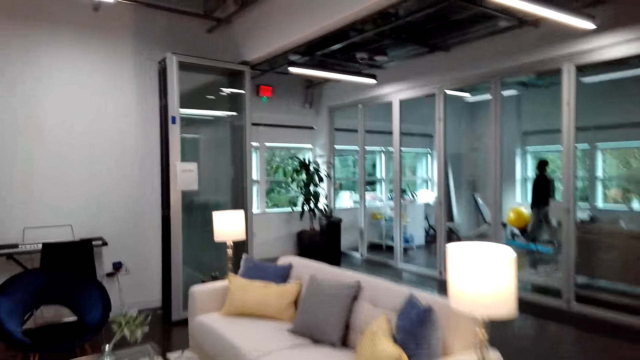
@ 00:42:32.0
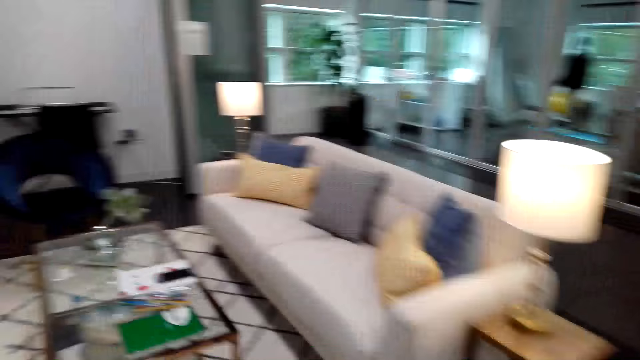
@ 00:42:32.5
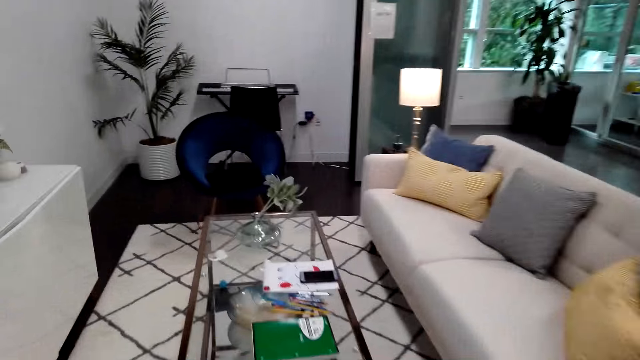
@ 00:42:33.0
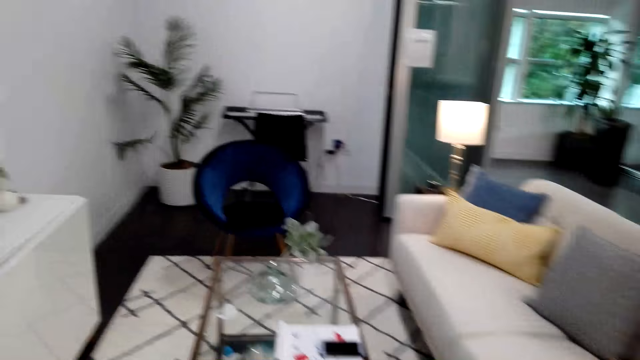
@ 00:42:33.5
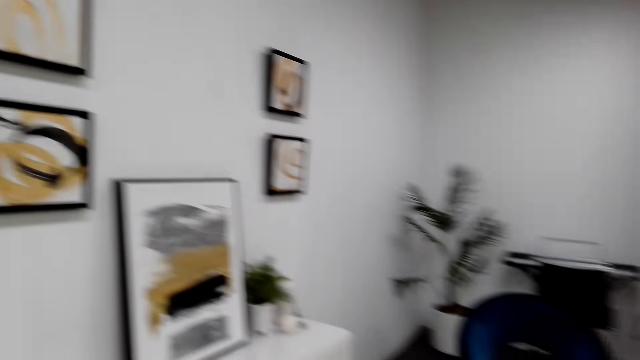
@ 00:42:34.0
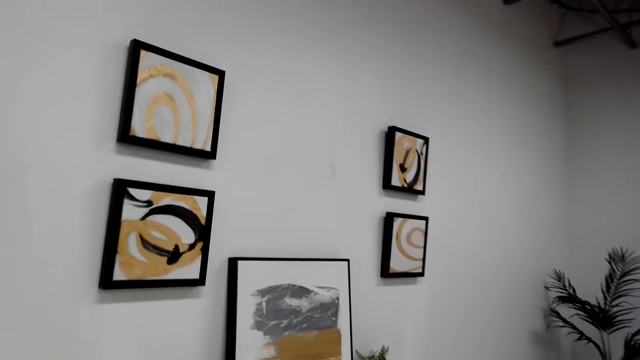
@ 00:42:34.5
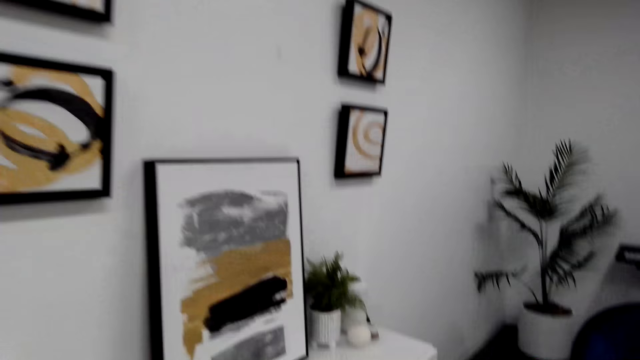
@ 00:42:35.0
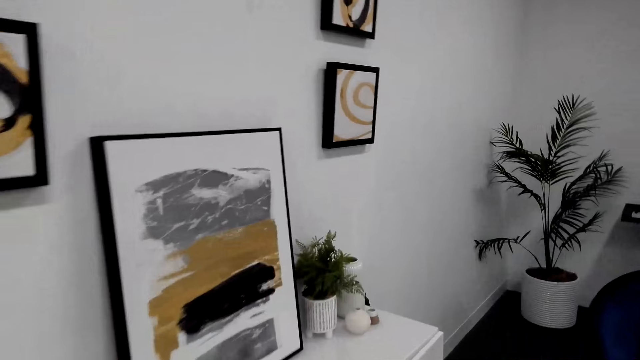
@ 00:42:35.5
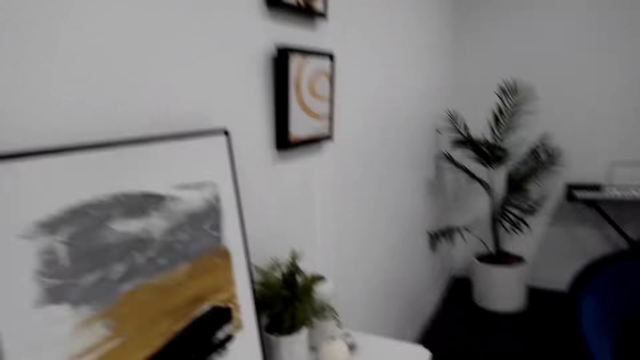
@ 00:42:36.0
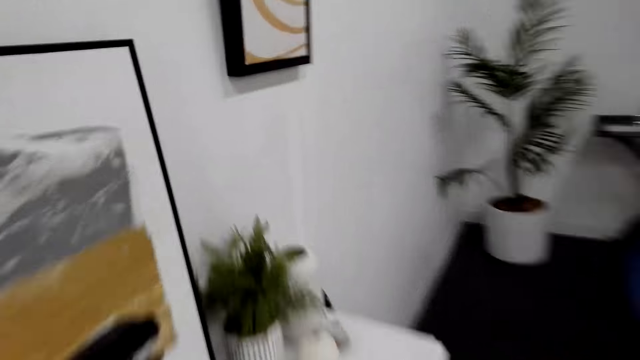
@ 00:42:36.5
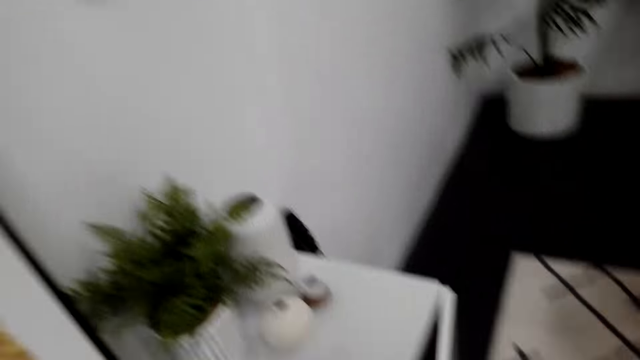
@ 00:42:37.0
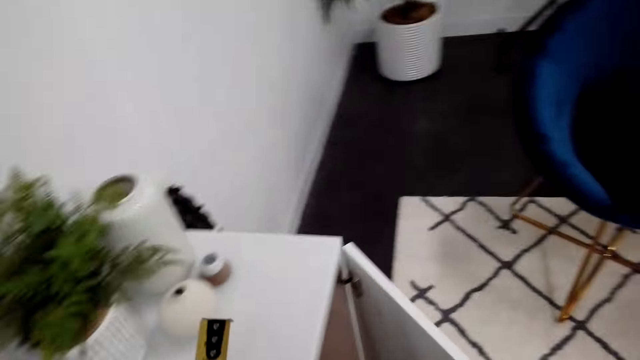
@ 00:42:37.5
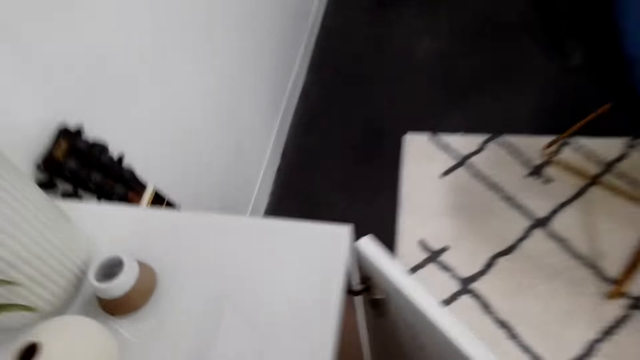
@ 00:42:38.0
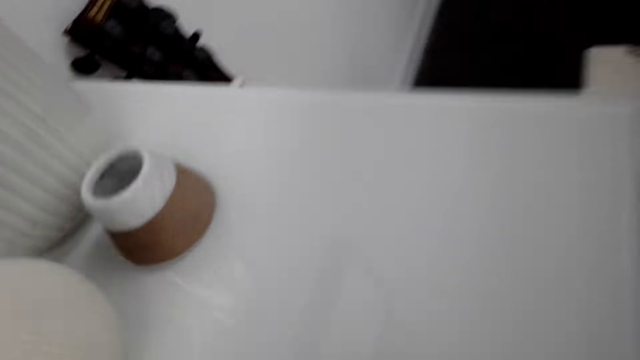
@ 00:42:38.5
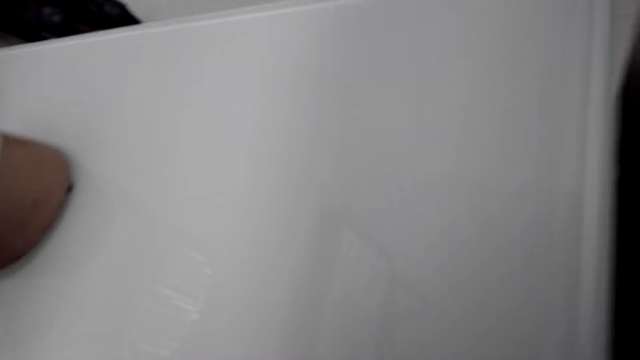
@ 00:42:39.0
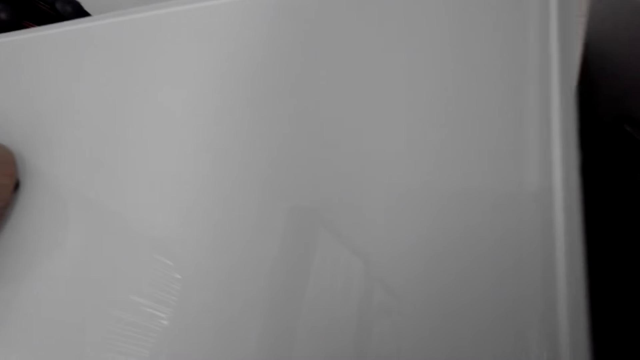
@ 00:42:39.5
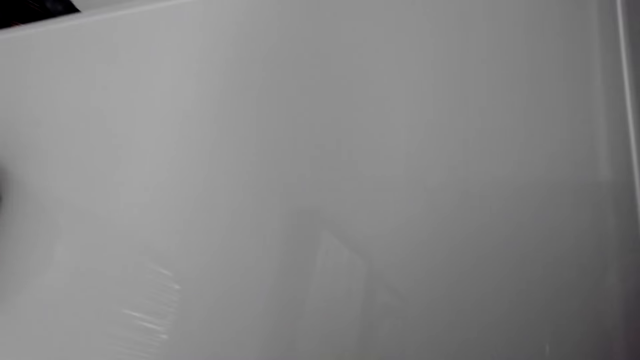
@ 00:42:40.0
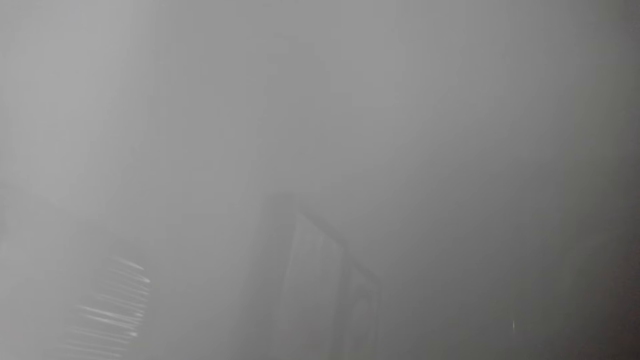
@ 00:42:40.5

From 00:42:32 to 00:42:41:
The camera wearer looks around the house. They open a cupboard and hold a tape measure.

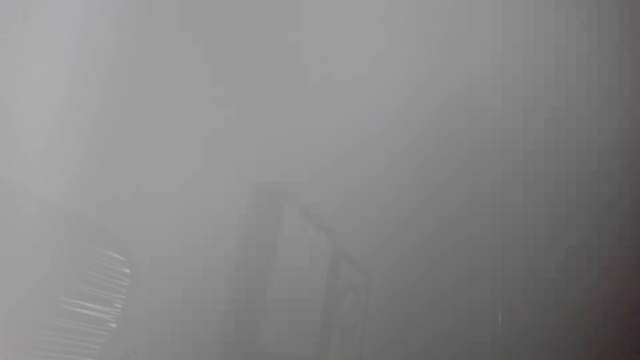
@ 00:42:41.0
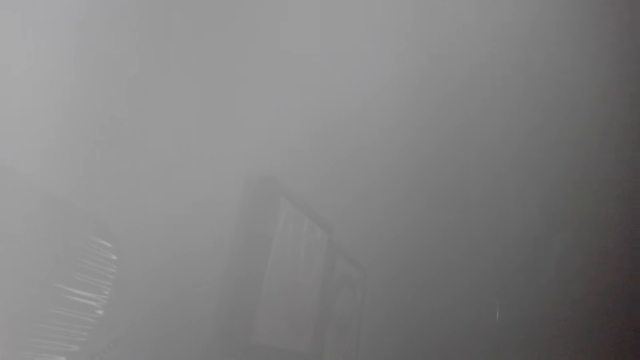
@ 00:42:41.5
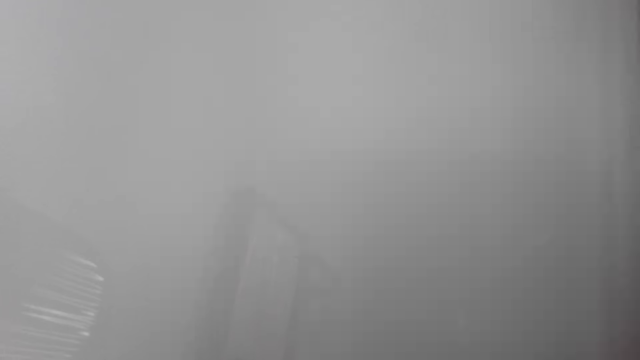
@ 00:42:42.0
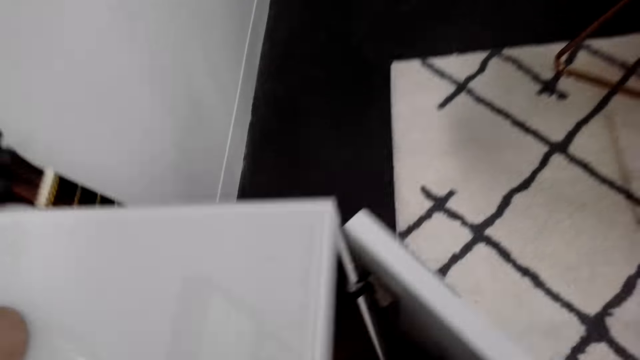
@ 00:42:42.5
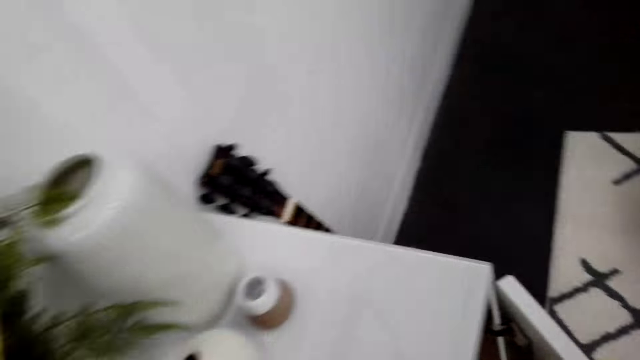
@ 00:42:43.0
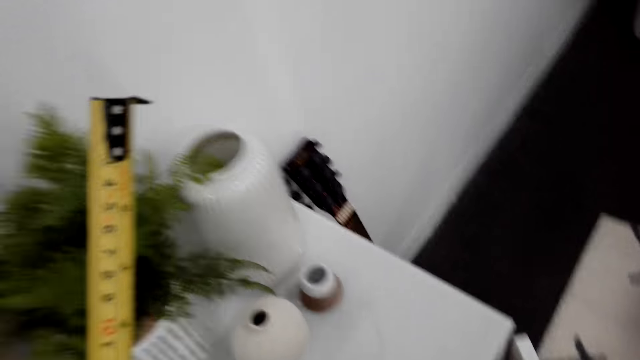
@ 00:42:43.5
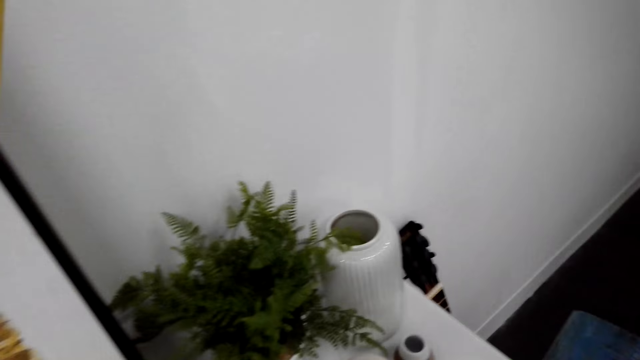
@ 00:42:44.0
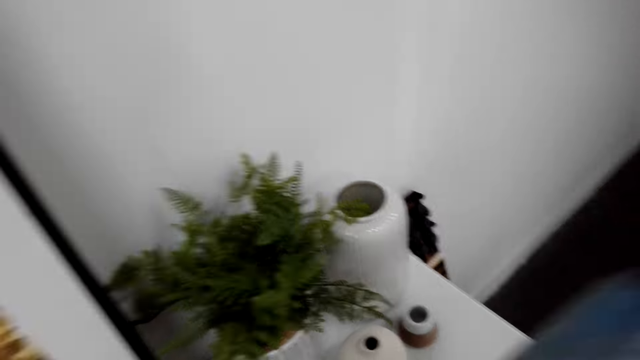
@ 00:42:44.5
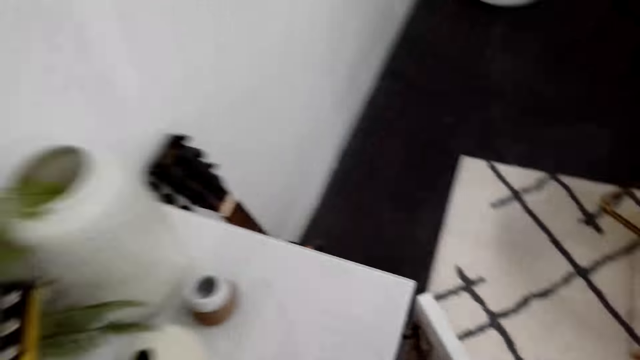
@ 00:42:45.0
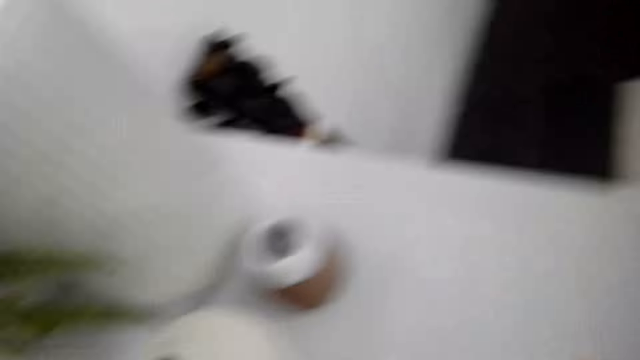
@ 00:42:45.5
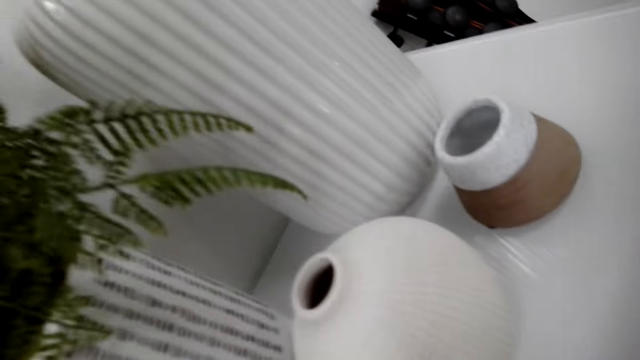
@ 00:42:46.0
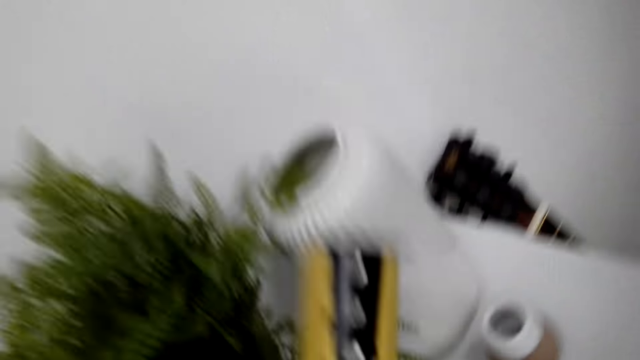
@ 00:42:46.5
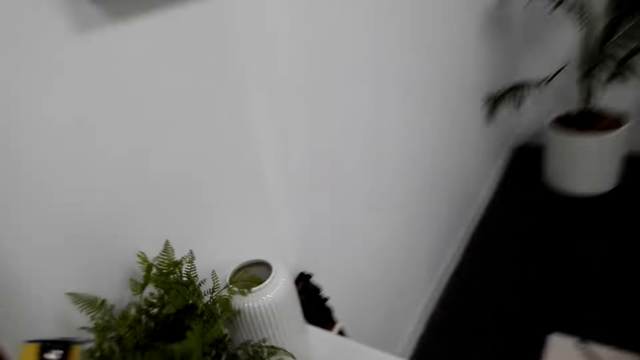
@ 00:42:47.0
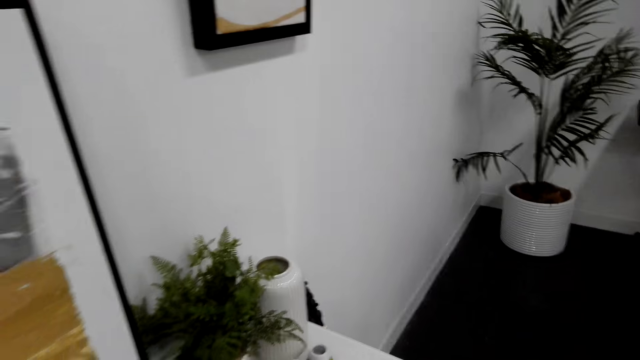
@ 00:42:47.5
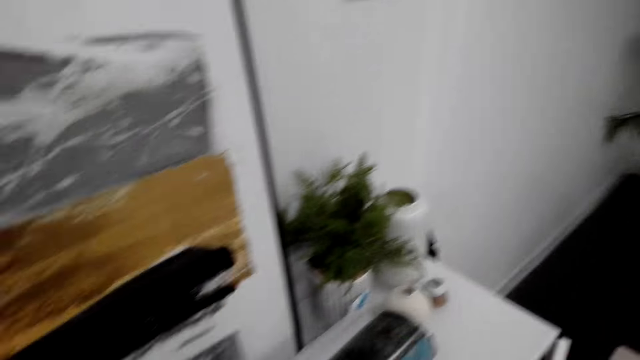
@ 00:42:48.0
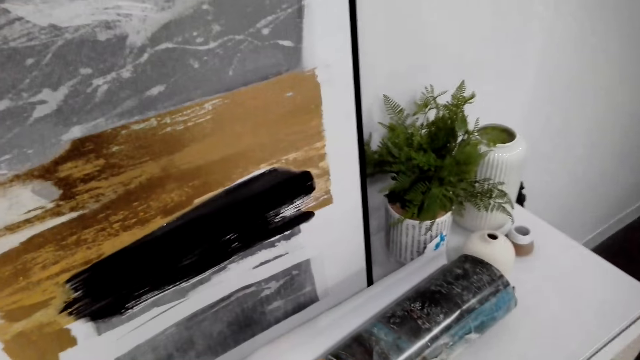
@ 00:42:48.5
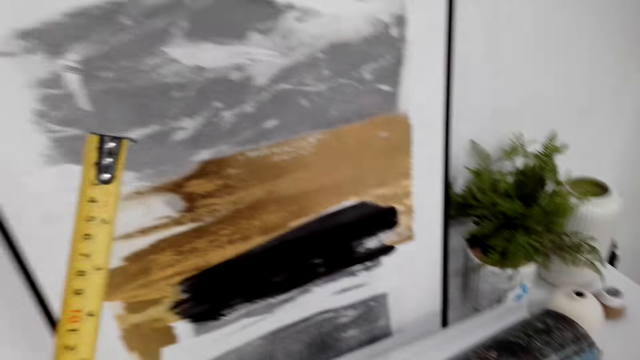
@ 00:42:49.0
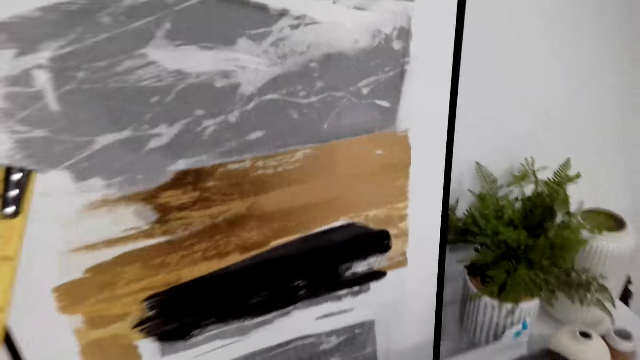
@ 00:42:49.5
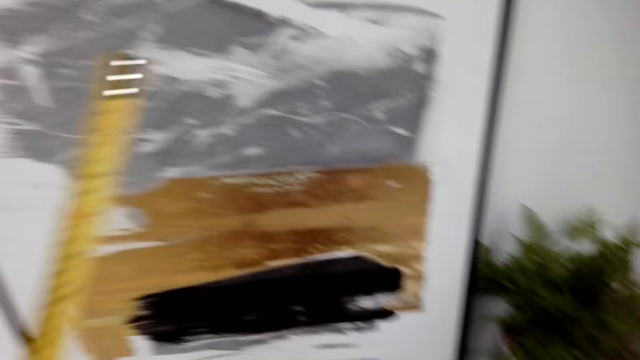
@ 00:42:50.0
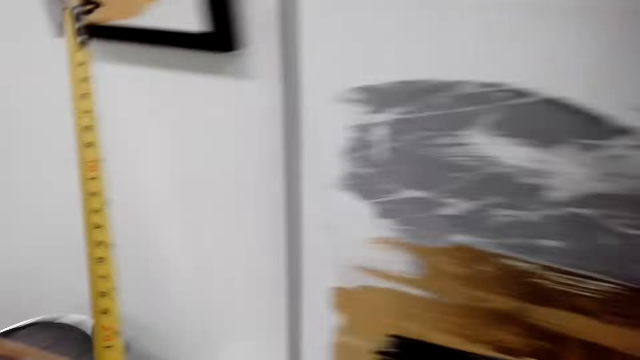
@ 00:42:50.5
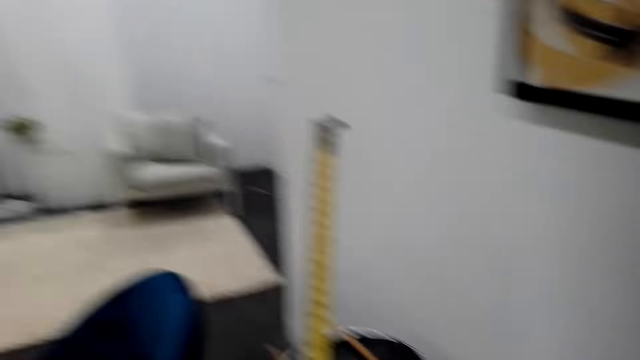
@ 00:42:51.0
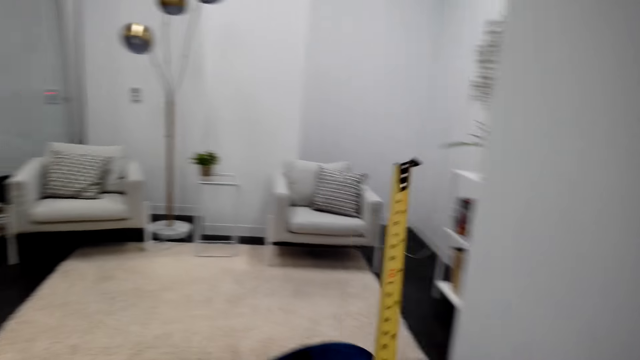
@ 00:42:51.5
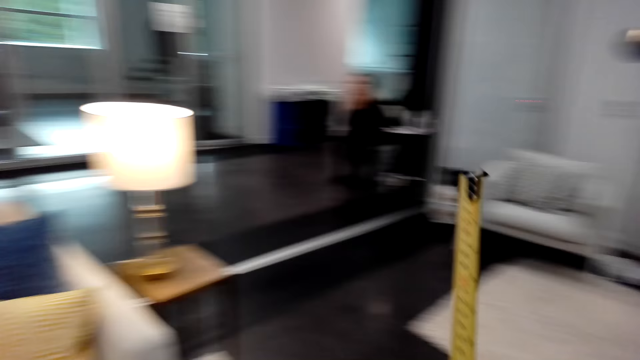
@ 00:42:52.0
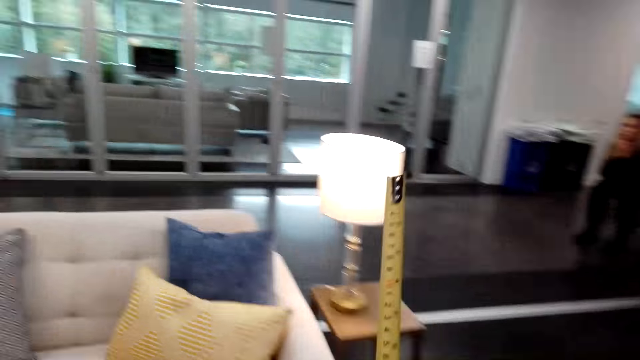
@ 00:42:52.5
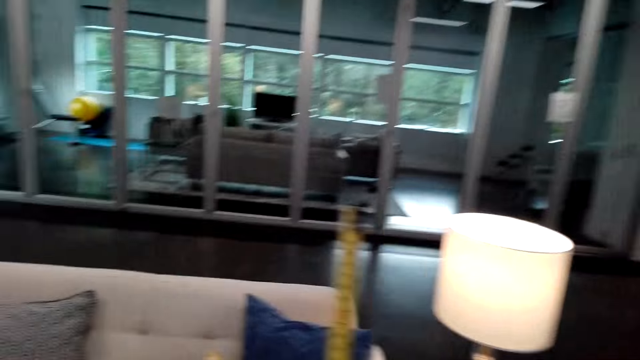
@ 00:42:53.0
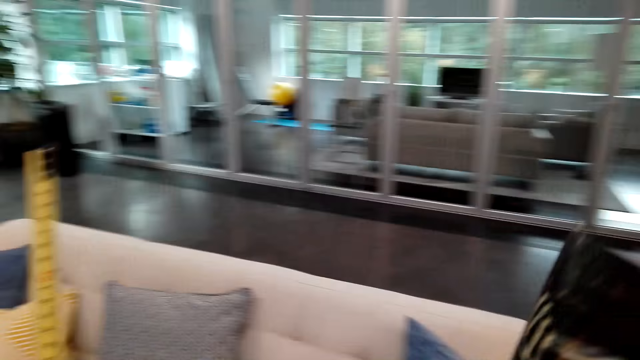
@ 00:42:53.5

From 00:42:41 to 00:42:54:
The camera wearer takes a paint from a cupboard. They hold on to a tape measure, walk around the house, close the cupboard, and walk toward a couch.
